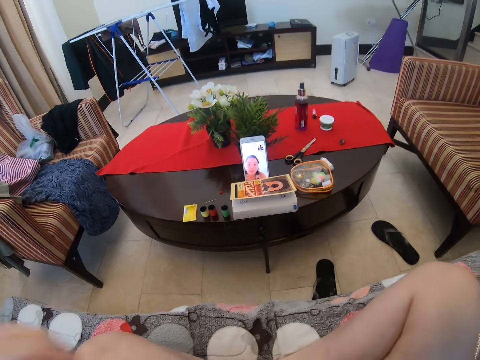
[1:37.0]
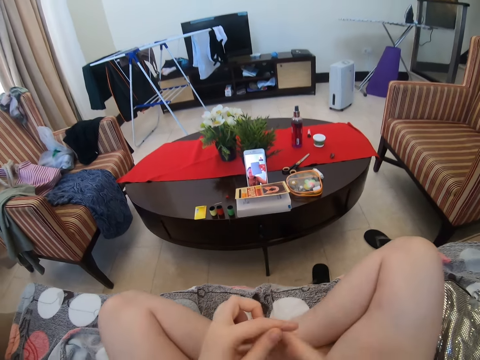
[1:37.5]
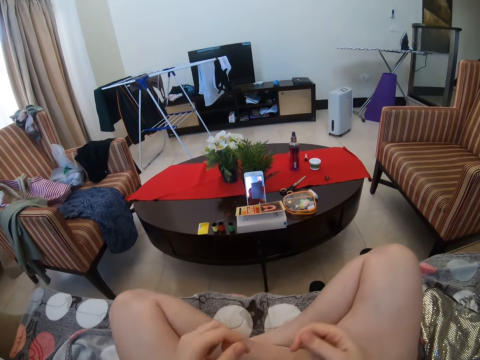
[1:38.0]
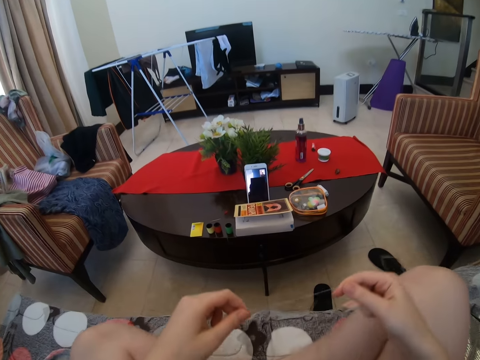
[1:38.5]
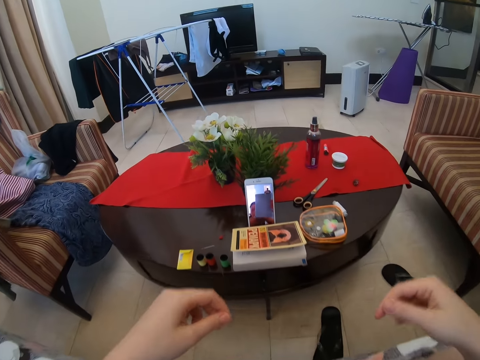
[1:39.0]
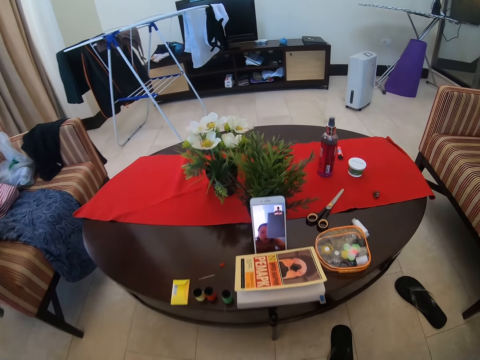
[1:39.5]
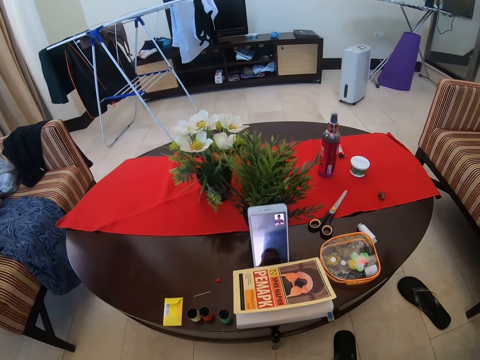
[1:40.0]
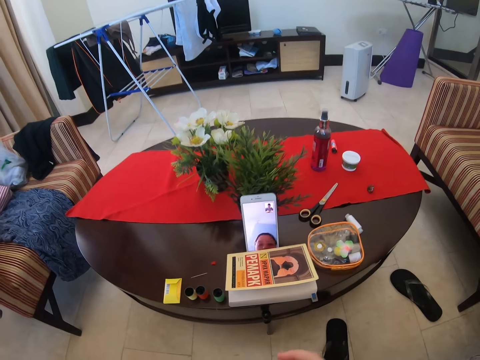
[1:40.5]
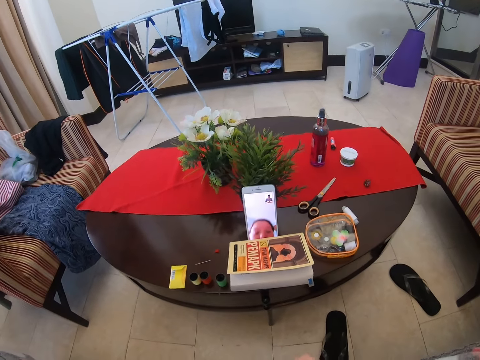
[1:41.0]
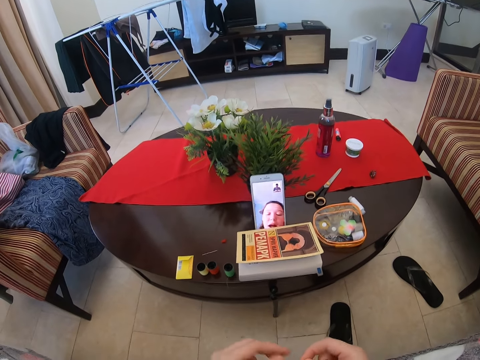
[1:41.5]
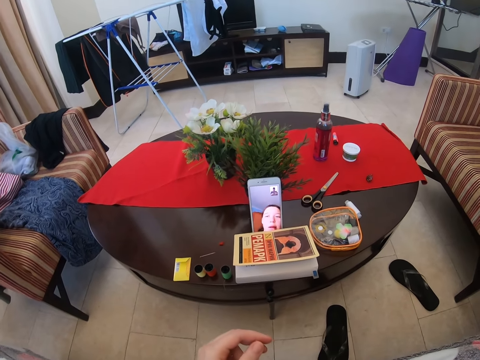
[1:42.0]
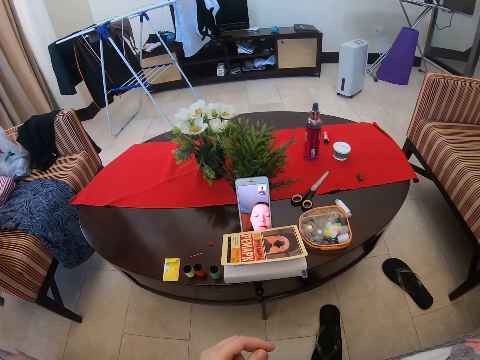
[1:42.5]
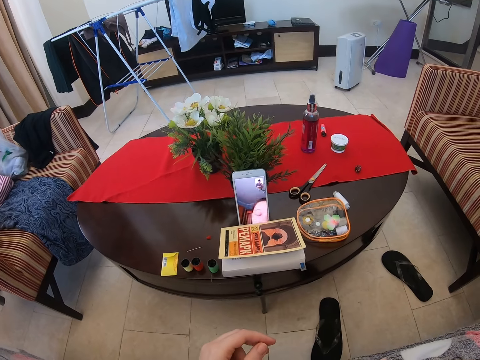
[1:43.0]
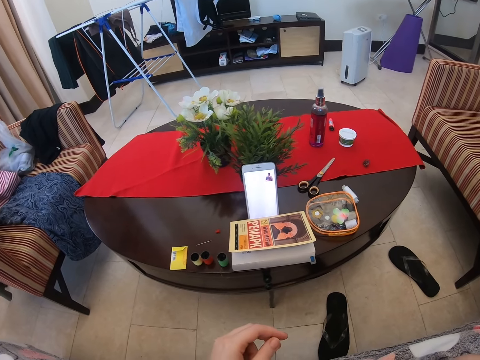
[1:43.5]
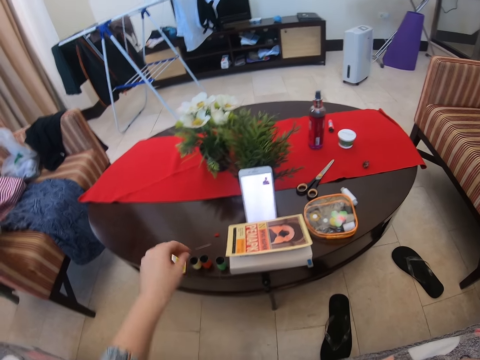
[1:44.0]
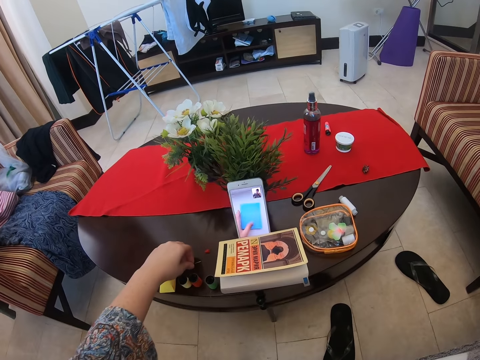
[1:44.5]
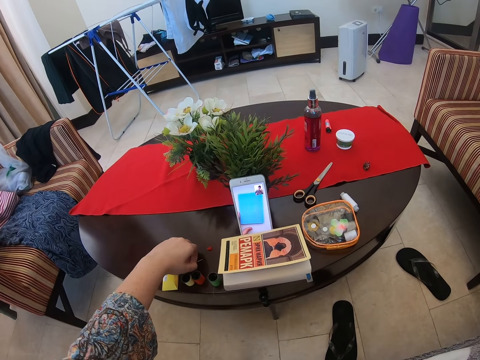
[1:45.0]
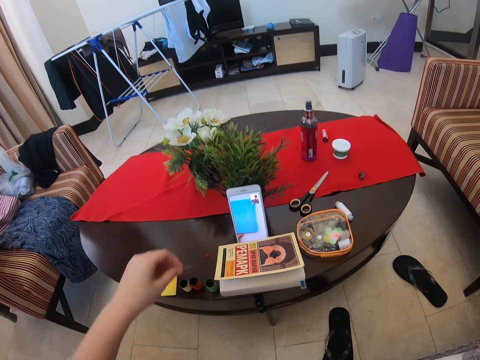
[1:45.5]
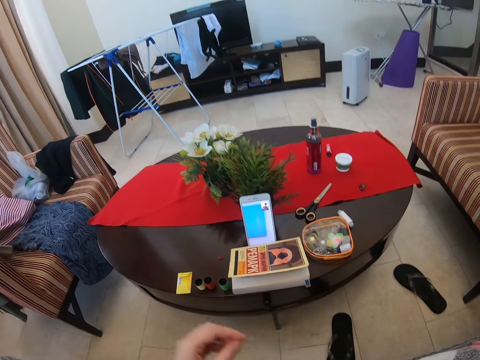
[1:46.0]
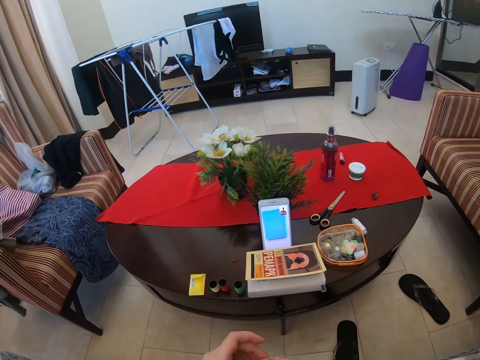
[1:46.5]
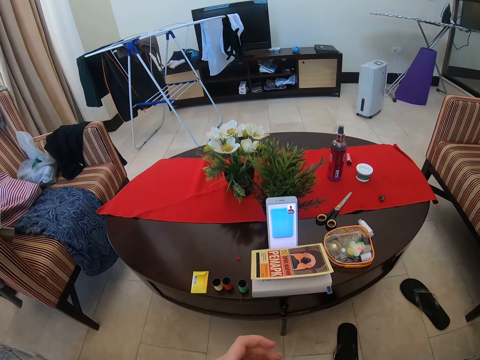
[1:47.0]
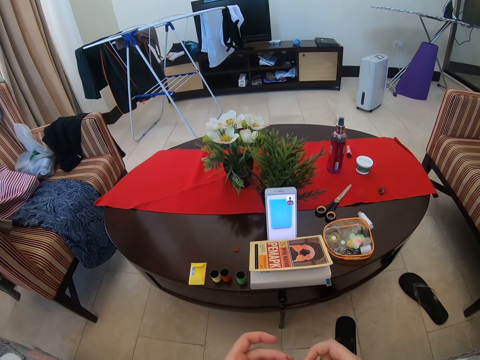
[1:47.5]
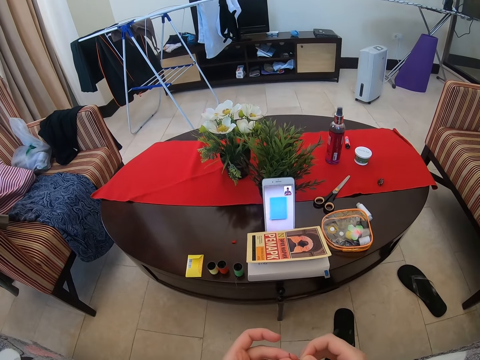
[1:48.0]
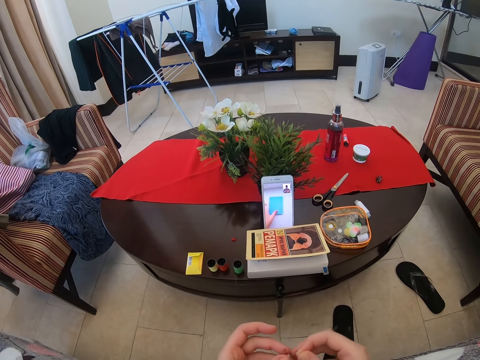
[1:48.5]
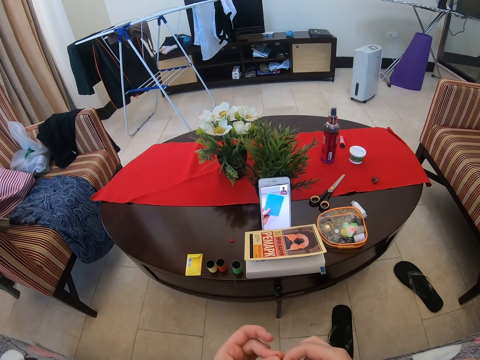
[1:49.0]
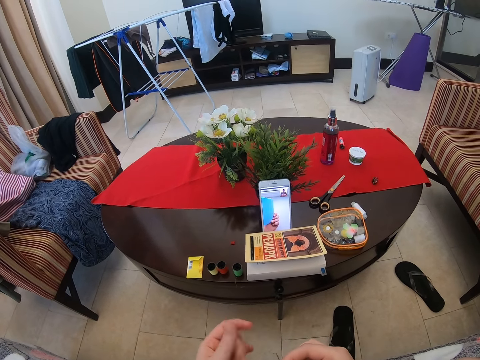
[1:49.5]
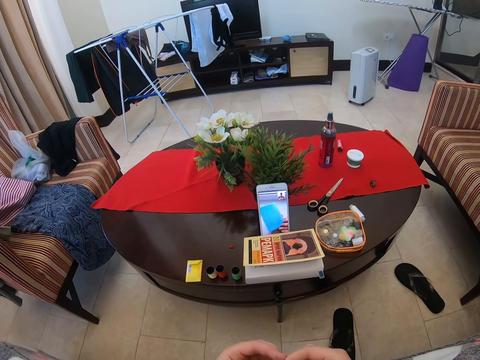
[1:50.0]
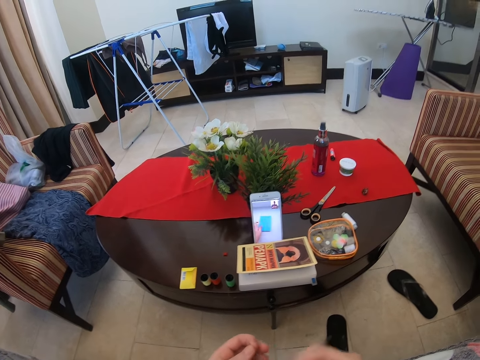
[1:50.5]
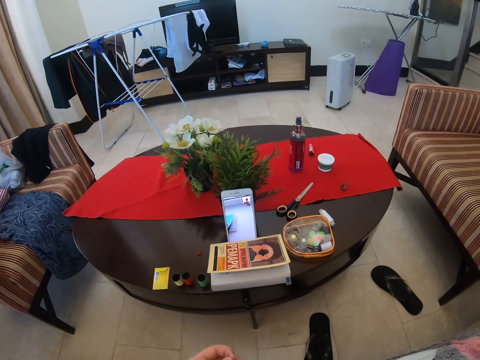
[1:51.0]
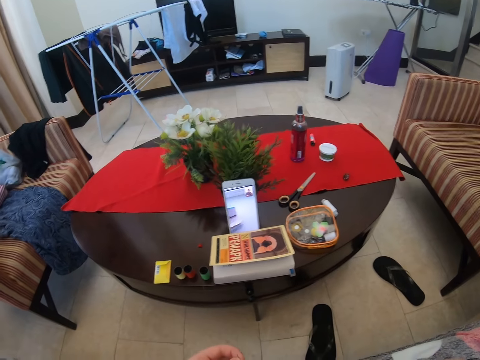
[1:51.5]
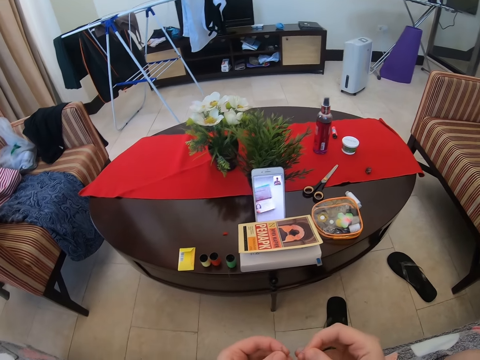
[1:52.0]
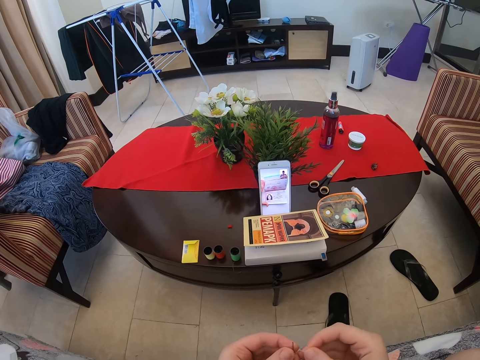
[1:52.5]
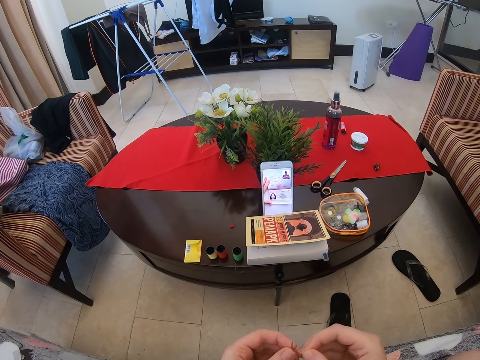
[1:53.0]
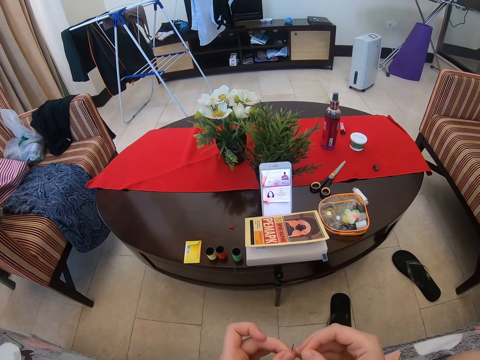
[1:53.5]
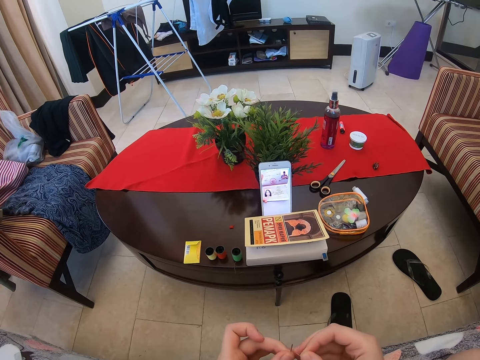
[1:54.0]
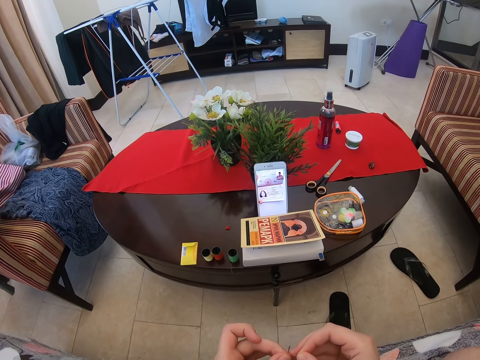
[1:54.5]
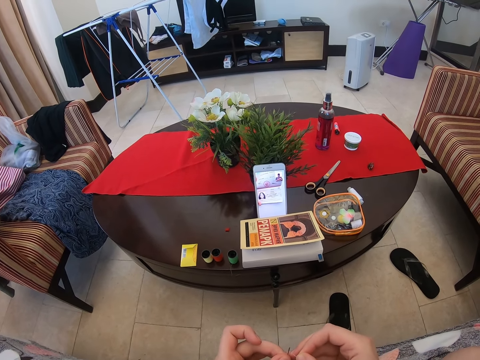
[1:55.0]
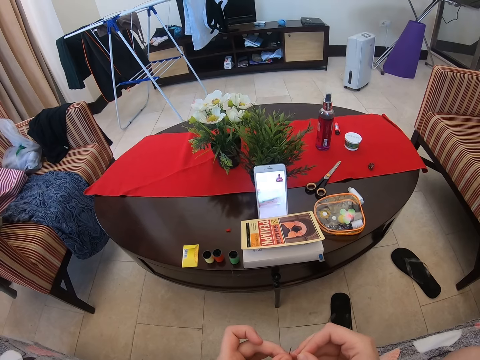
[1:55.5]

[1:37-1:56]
The camera wearer takes the needle on the table. They put the yarn in the needle hole. They talk to a person via the phone.

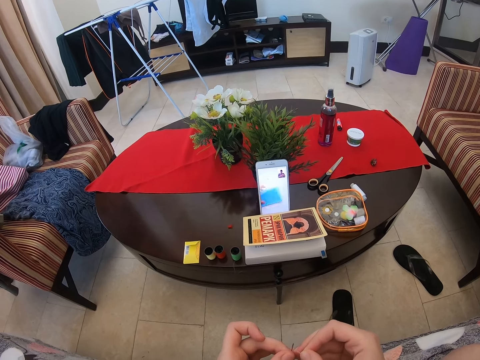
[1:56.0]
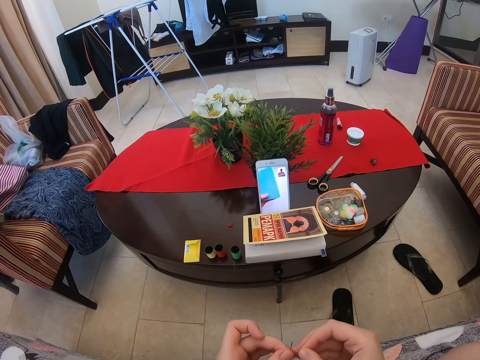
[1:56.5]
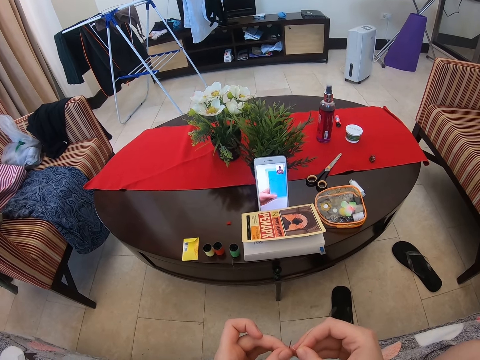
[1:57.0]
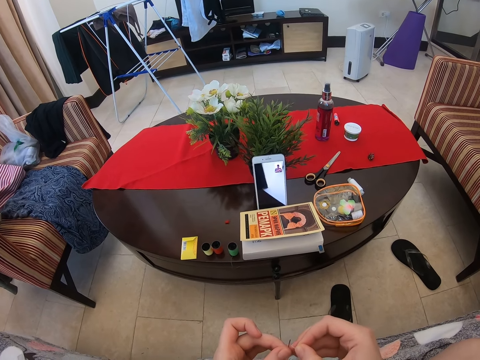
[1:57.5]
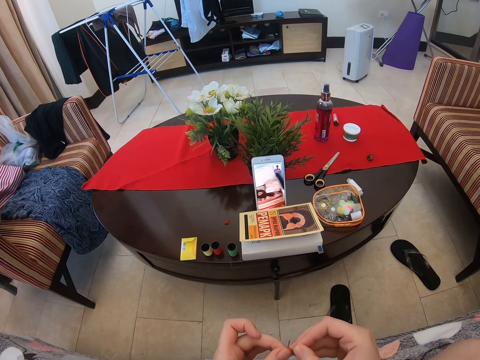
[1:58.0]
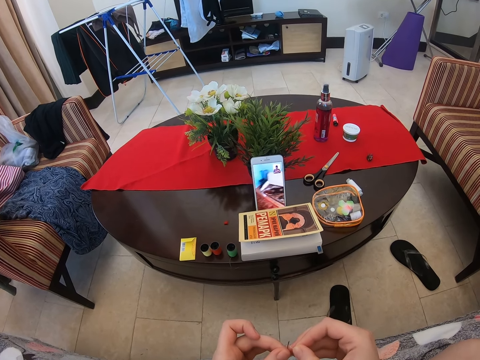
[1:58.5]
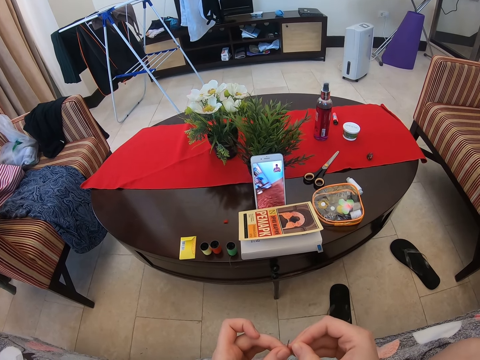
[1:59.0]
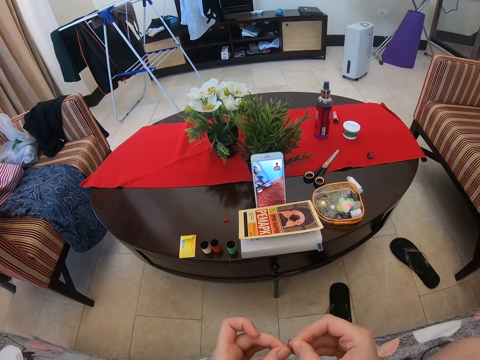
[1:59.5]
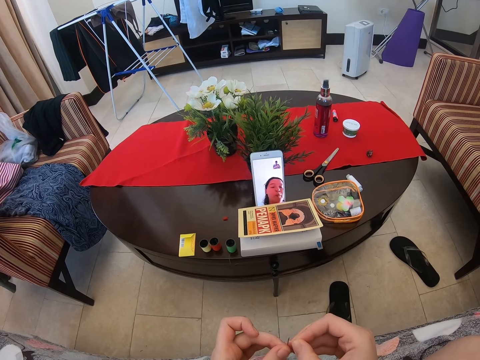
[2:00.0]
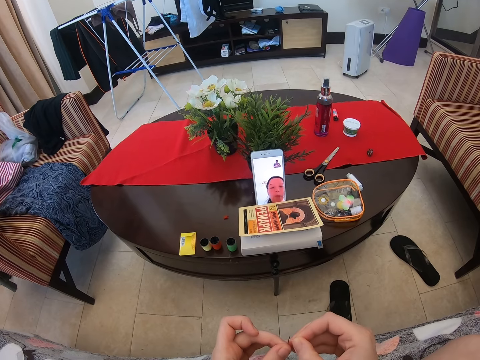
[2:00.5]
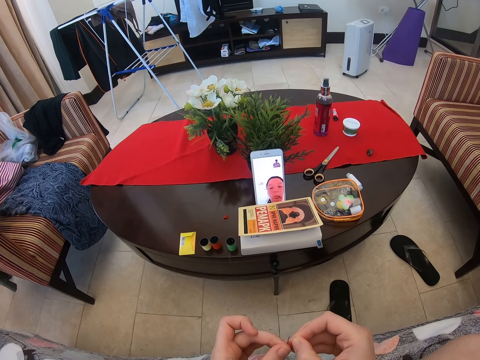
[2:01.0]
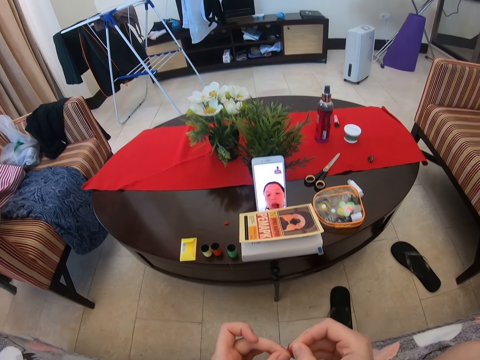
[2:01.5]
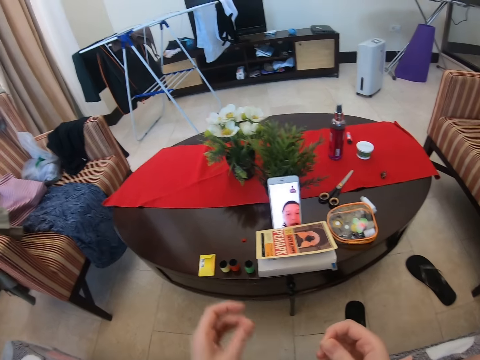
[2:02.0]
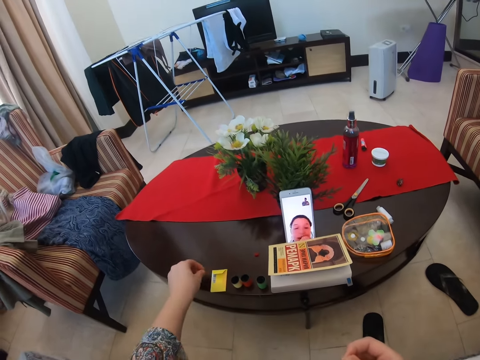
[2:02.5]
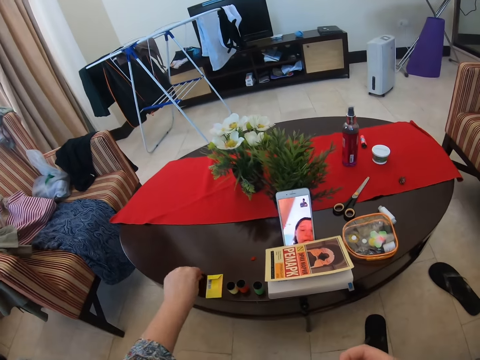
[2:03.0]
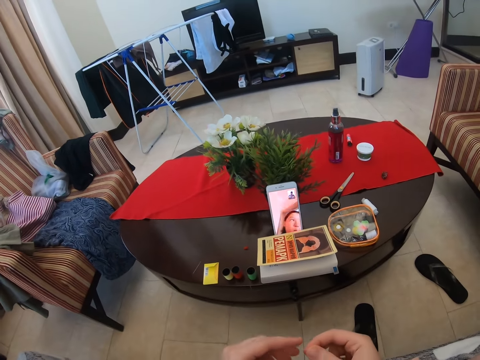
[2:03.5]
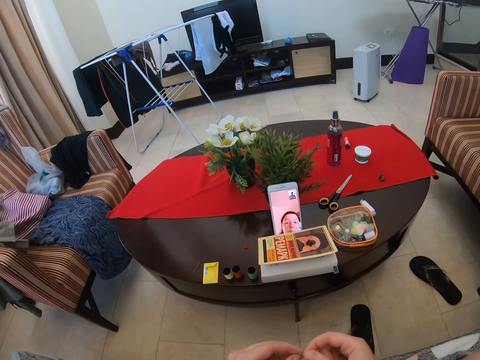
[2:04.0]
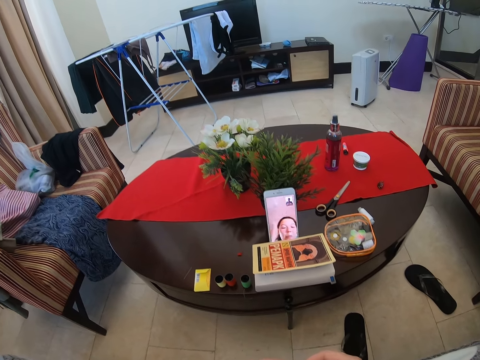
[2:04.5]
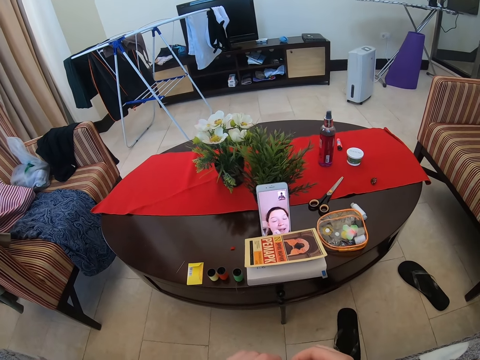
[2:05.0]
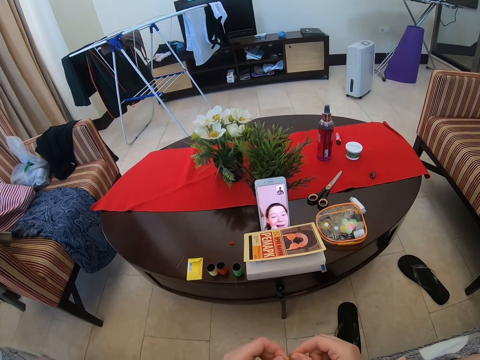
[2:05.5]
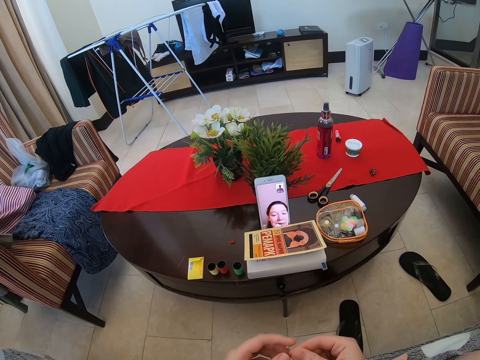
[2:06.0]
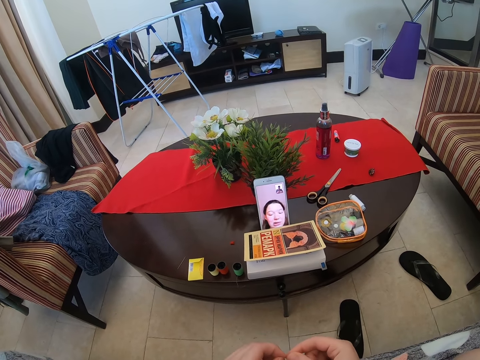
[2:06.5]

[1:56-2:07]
The camera wearer puts the needle on the table. They talk to a person via the phone.
